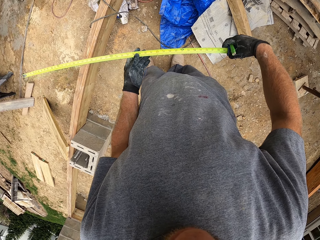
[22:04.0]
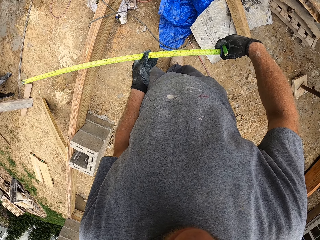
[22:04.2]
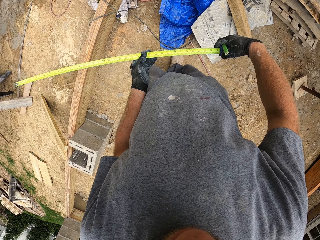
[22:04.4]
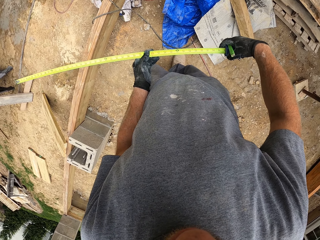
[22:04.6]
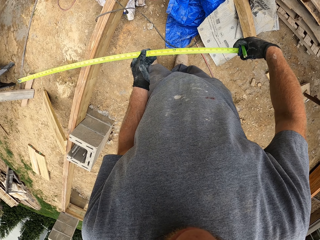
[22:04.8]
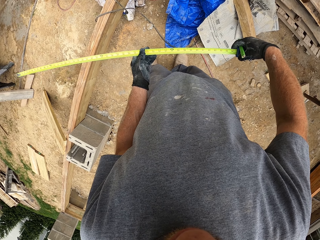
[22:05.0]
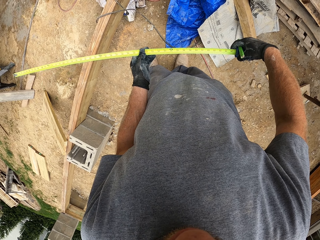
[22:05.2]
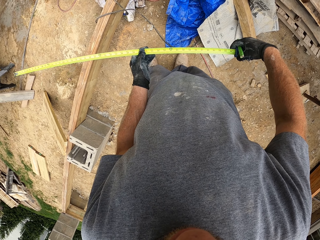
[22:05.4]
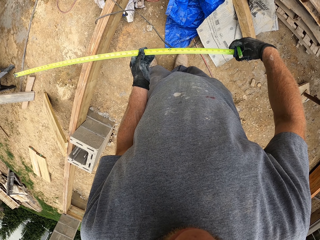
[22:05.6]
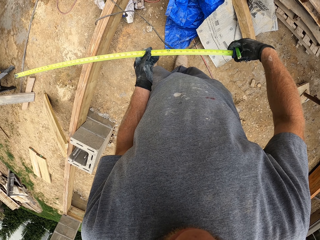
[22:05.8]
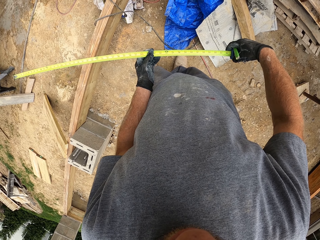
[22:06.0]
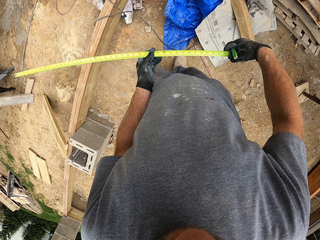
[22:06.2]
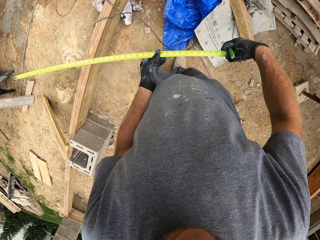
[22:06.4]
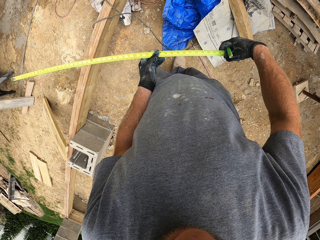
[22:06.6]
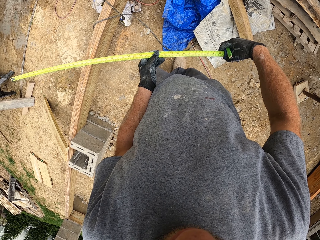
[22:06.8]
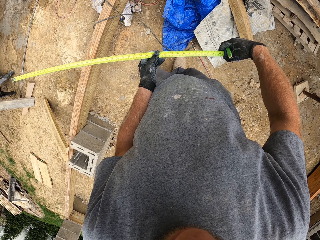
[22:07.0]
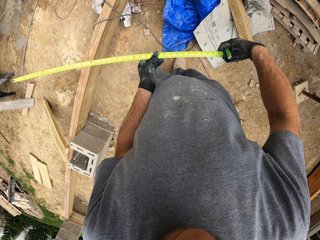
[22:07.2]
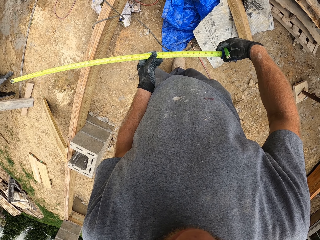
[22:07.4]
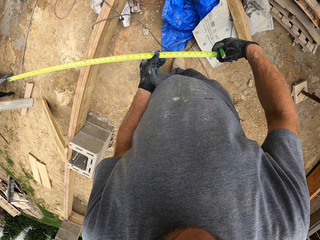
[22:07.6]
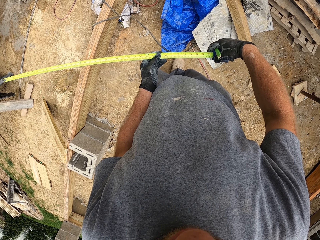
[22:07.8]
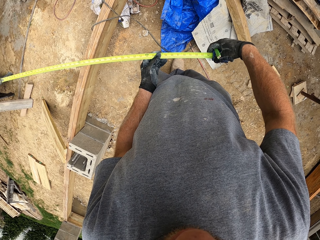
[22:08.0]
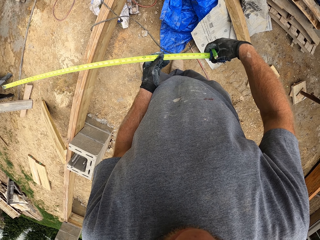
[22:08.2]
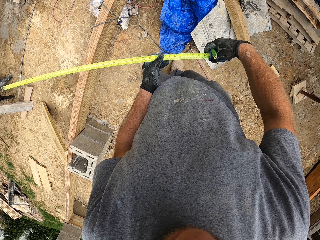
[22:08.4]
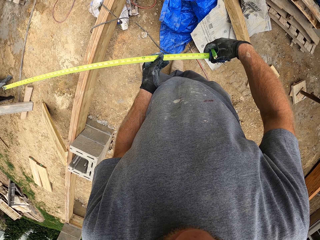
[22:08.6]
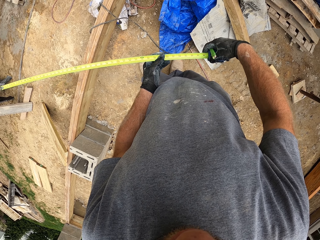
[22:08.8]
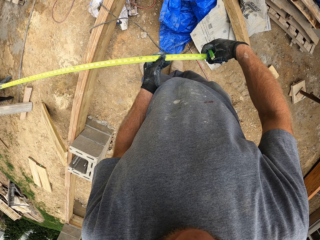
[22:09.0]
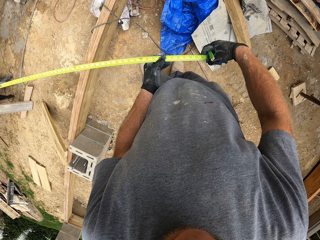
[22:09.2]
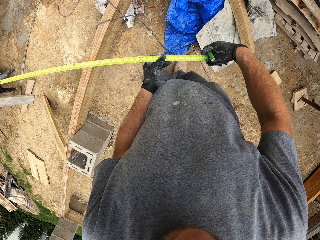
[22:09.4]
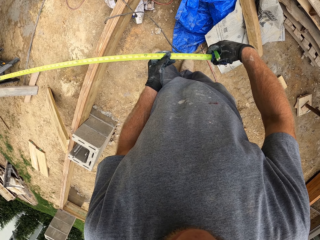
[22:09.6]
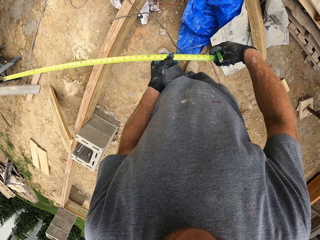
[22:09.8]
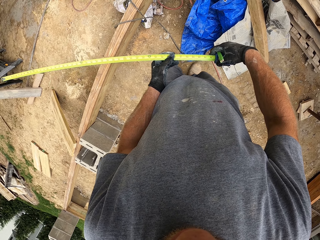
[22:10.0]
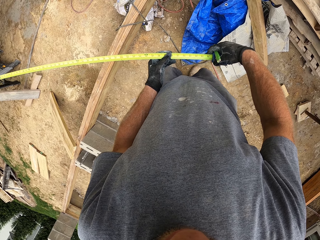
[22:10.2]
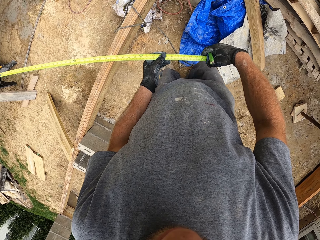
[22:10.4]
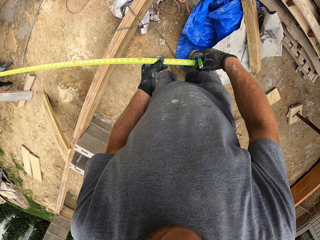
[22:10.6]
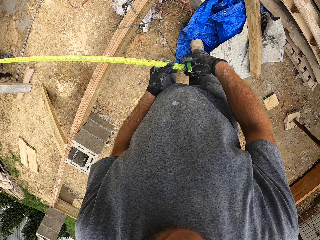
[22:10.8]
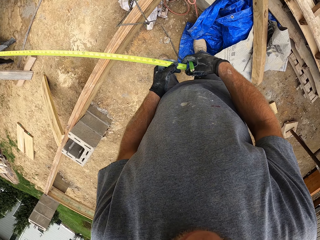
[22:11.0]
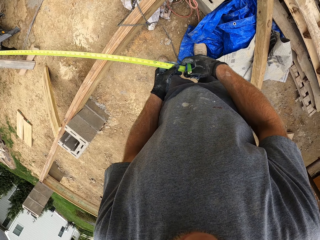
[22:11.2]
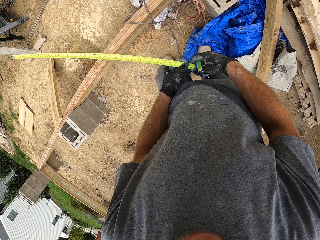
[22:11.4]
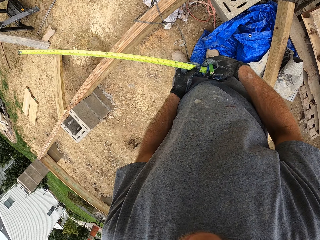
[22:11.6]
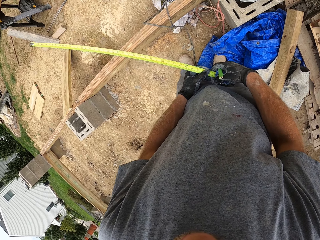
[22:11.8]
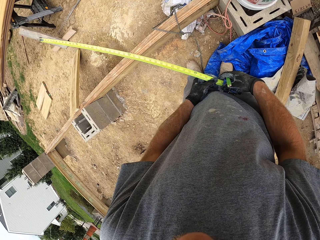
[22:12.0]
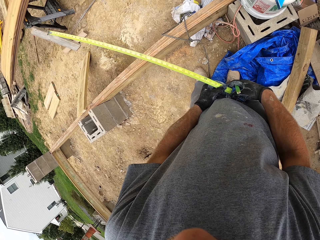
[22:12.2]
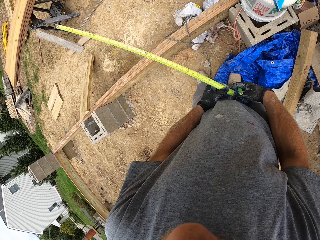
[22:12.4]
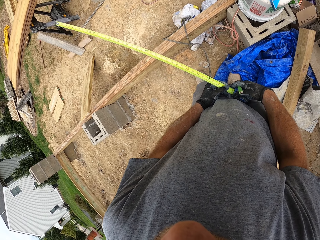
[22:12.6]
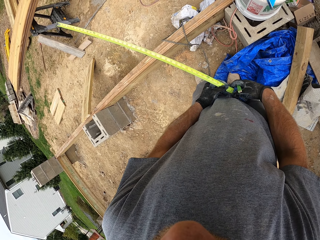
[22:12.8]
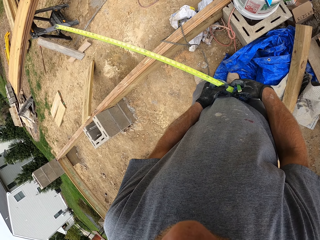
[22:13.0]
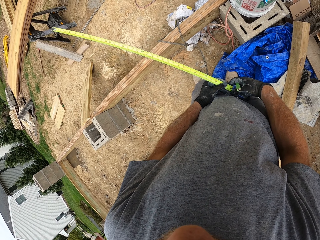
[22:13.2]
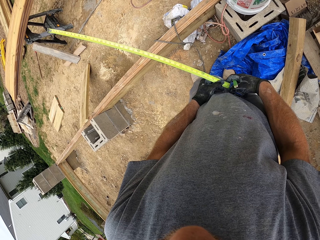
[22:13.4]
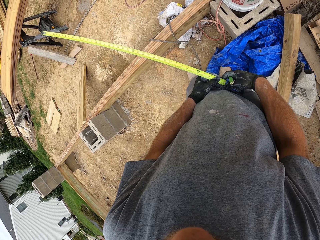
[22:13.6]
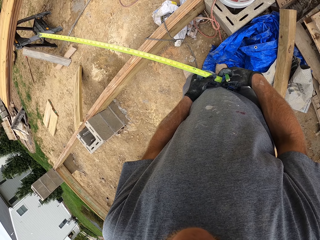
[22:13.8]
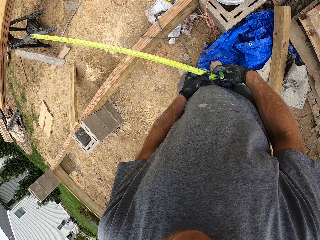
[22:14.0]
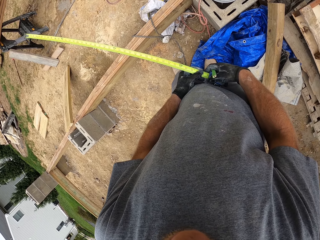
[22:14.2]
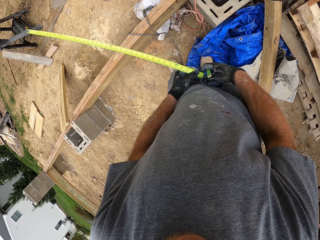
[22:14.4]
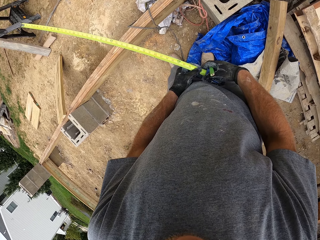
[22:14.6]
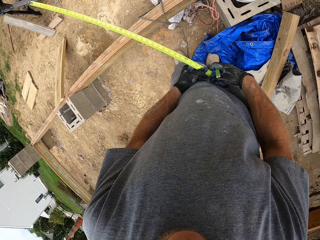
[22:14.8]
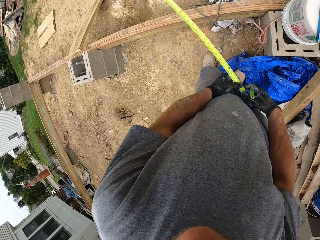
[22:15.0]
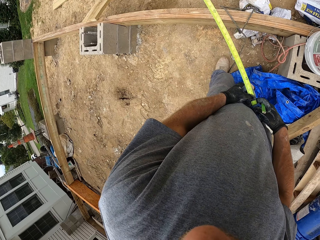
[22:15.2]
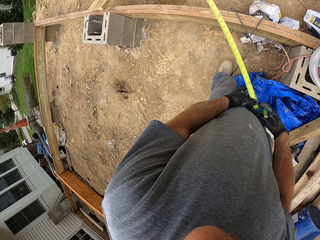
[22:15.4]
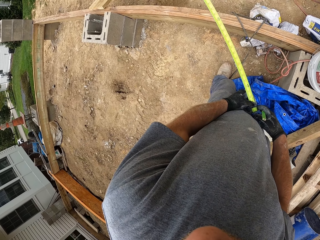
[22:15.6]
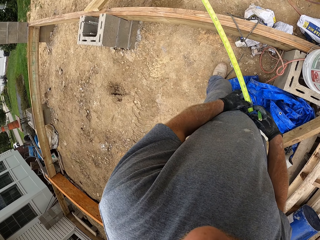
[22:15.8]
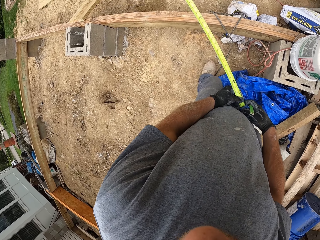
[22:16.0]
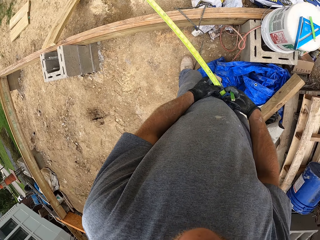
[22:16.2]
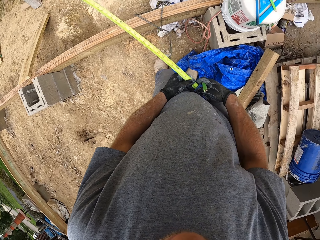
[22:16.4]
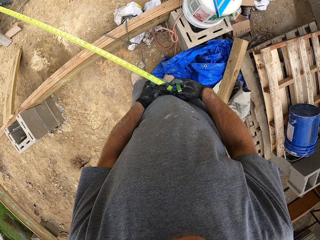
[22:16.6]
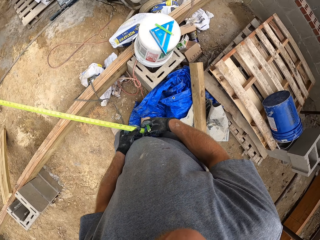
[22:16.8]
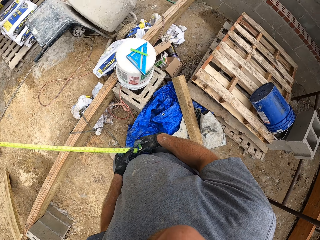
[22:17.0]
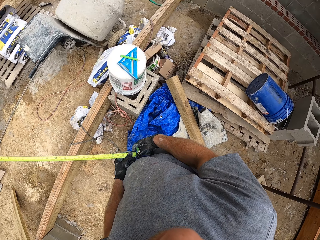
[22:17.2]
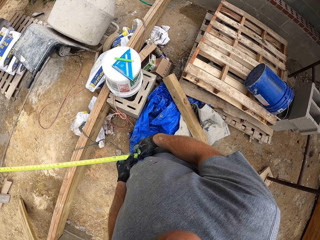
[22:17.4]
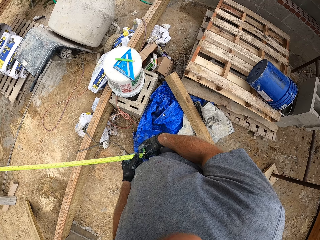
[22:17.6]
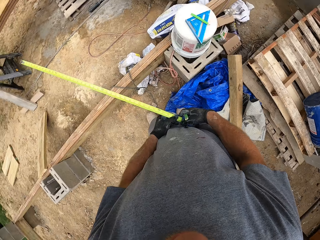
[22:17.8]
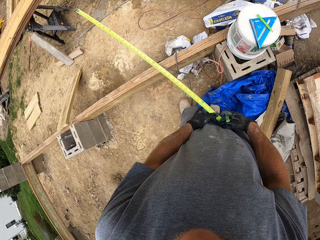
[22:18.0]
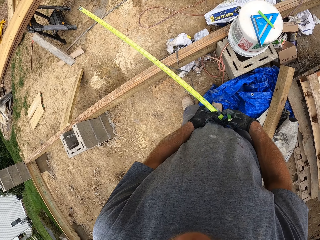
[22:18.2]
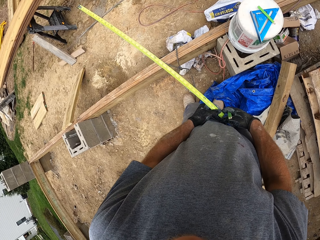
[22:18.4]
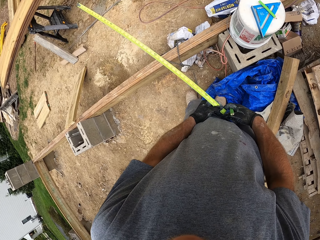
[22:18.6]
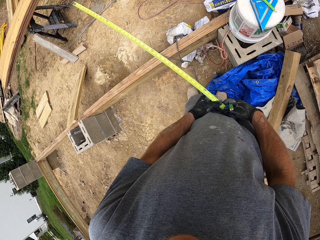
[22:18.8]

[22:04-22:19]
The camera wearer moves a step. They look around the construction site.

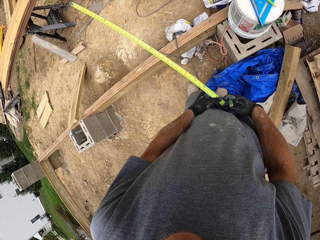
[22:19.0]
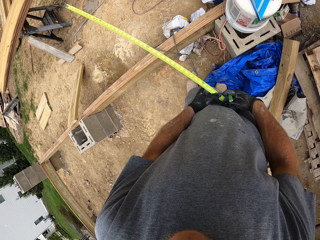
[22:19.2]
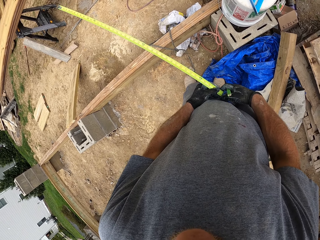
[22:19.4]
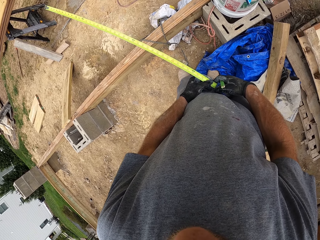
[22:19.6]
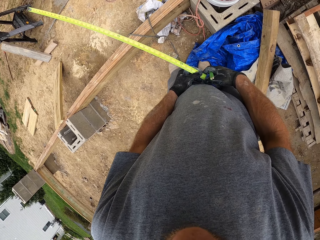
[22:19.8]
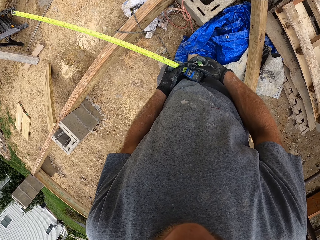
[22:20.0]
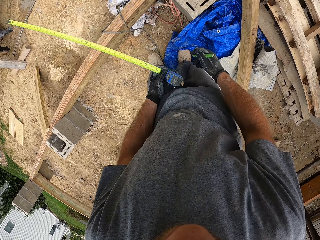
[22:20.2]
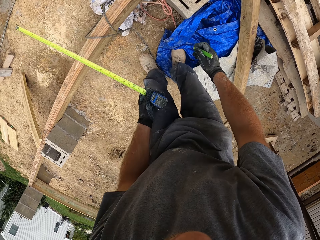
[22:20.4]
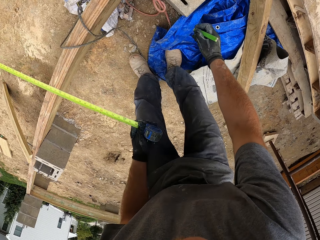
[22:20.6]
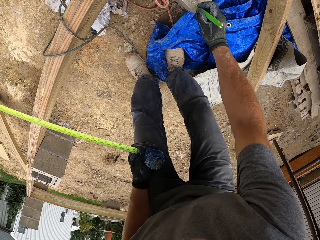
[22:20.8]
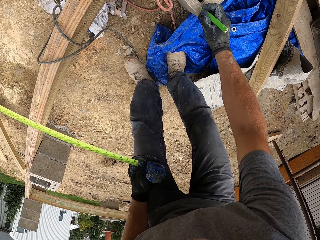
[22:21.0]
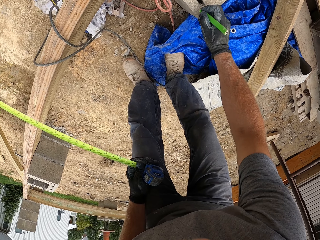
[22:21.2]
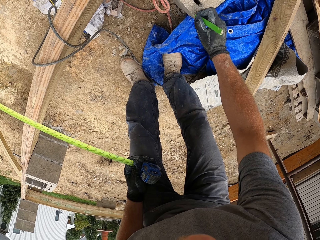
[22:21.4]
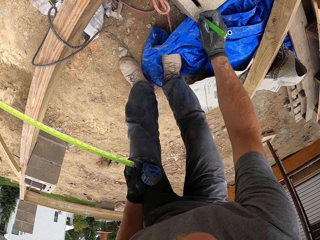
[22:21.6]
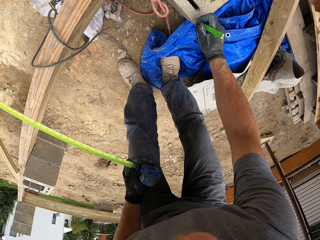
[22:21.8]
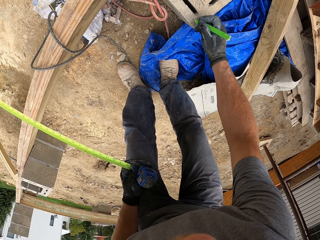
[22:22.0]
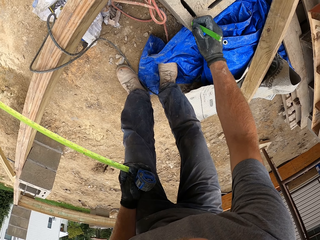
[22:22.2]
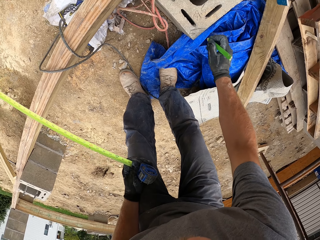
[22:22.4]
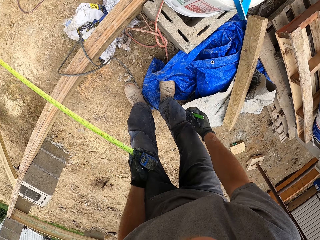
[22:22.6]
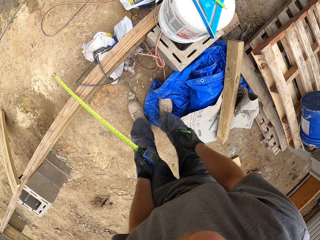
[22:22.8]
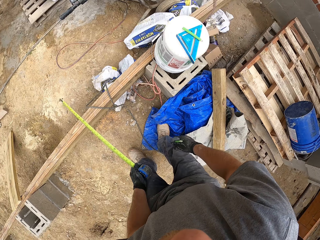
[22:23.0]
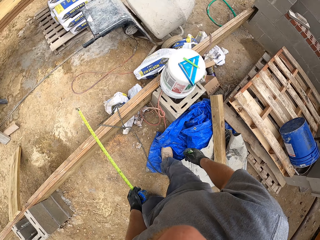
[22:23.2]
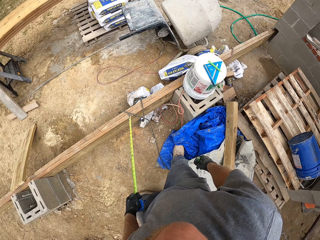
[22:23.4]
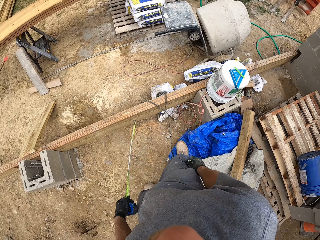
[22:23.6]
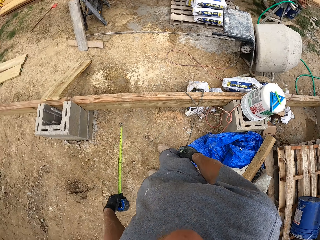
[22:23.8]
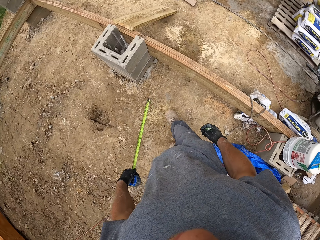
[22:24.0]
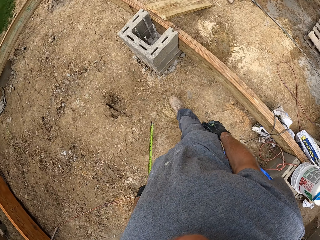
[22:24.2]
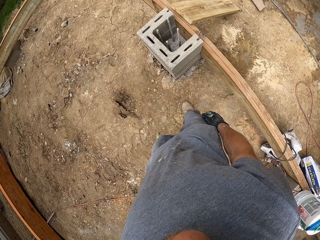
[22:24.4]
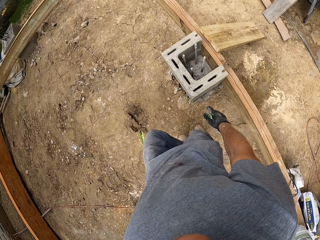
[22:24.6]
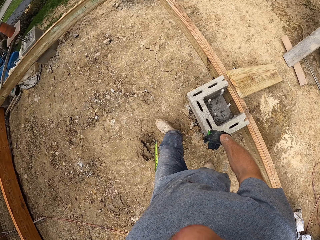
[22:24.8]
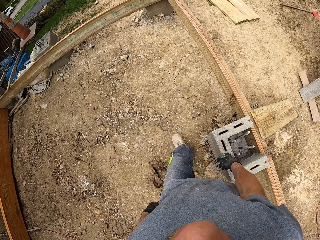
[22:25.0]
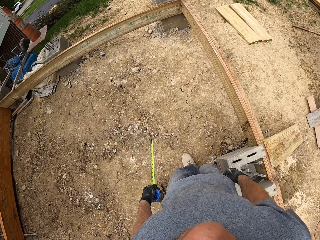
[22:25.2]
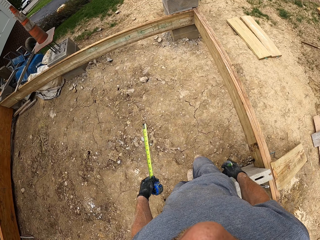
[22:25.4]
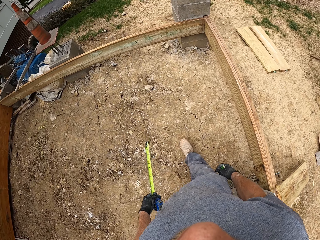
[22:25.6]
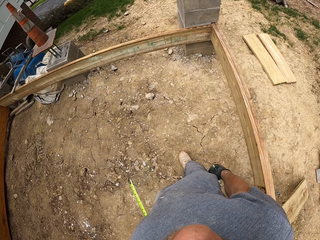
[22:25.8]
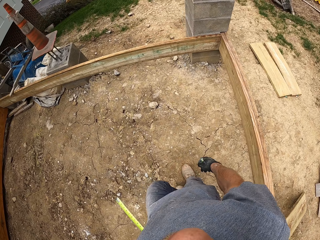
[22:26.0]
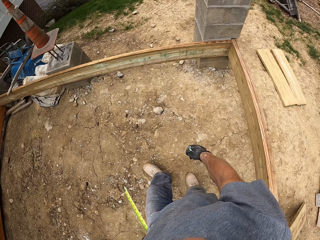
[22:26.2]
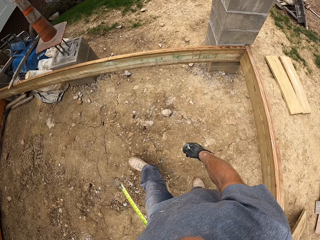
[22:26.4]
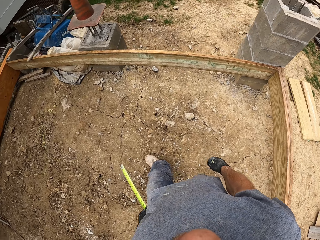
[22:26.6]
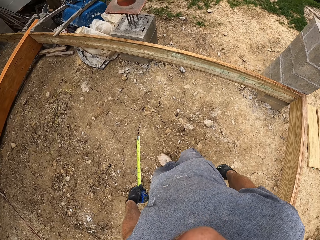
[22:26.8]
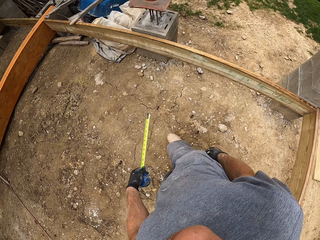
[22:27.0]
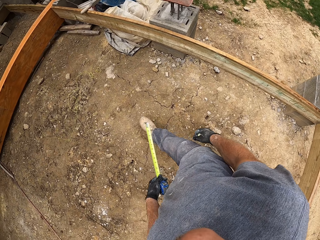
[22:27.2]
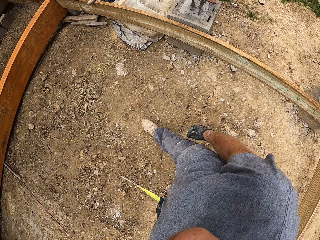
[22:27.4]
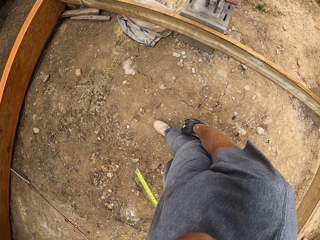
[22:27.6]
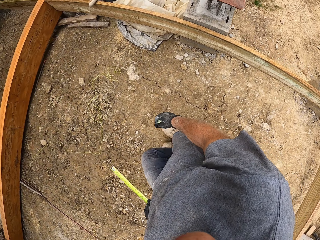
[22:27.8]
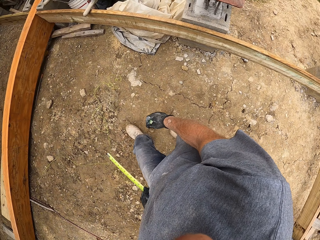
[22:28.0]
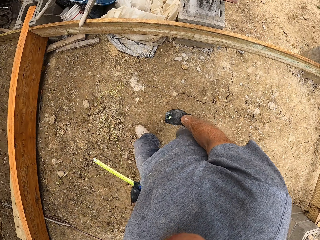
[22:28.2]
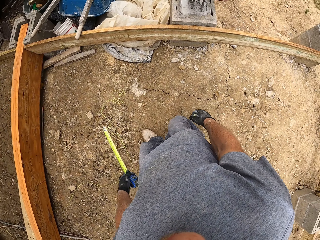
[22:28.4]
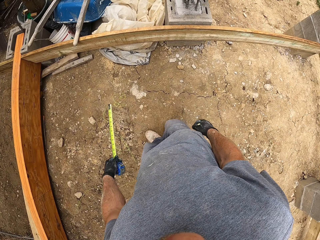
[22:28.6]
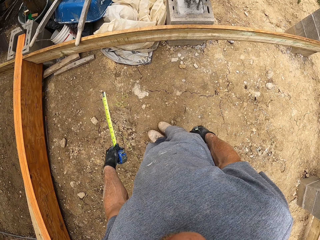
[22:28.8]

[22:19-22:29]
The camera wearer writes on the block with the marker. They walk around the construction site.
